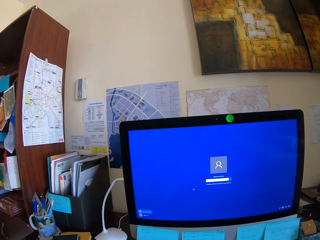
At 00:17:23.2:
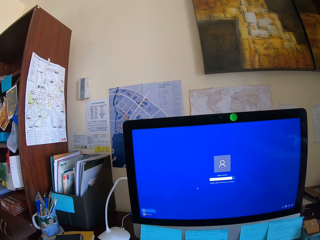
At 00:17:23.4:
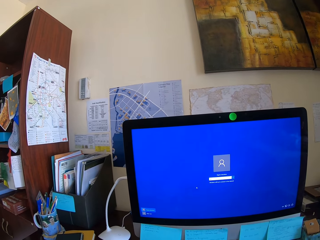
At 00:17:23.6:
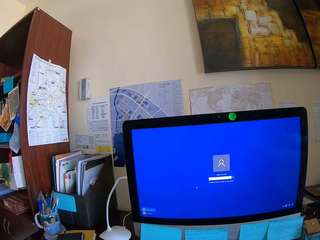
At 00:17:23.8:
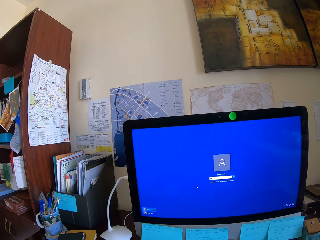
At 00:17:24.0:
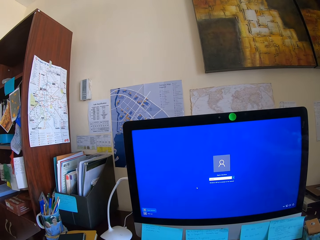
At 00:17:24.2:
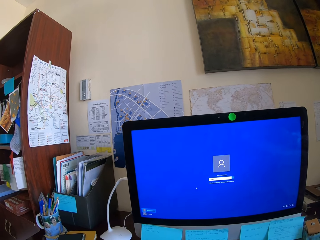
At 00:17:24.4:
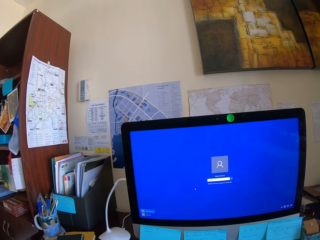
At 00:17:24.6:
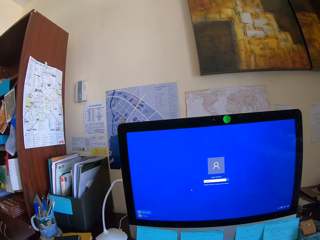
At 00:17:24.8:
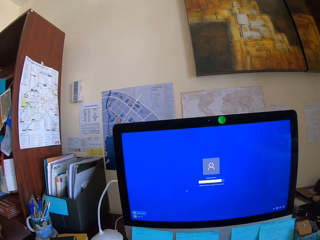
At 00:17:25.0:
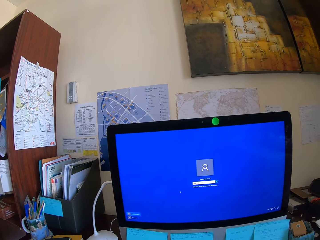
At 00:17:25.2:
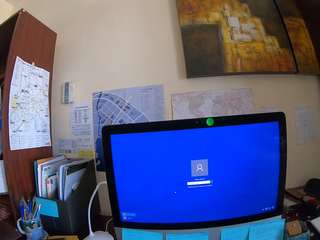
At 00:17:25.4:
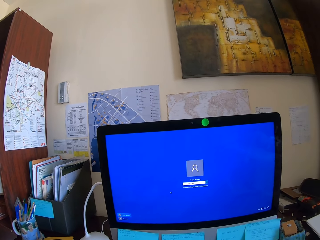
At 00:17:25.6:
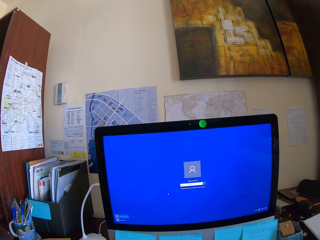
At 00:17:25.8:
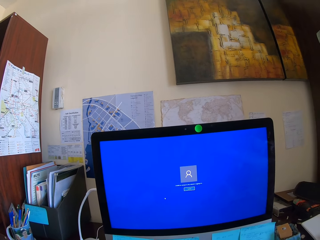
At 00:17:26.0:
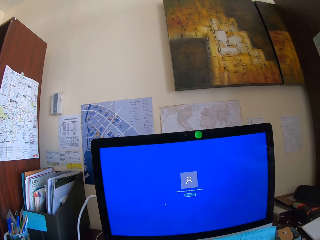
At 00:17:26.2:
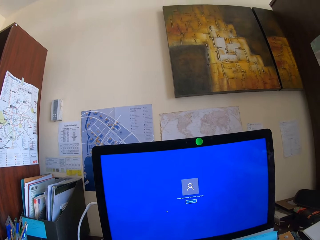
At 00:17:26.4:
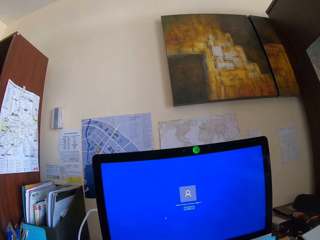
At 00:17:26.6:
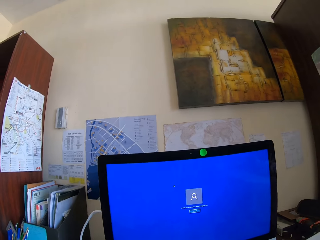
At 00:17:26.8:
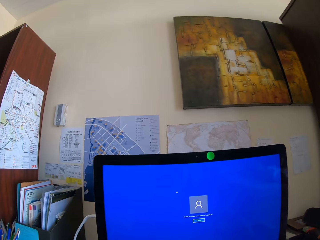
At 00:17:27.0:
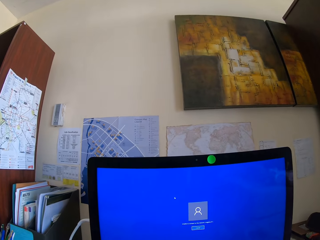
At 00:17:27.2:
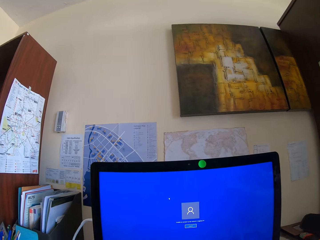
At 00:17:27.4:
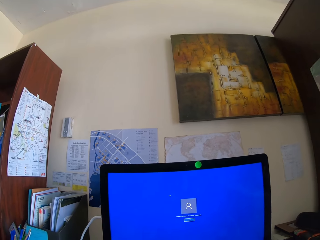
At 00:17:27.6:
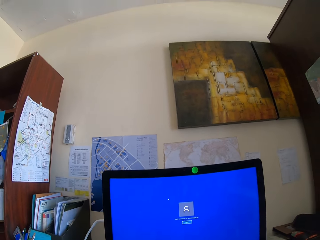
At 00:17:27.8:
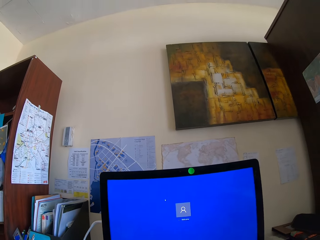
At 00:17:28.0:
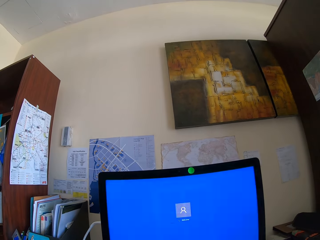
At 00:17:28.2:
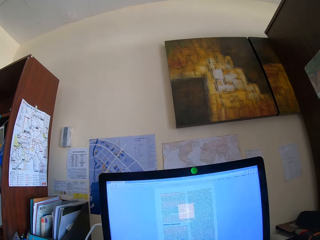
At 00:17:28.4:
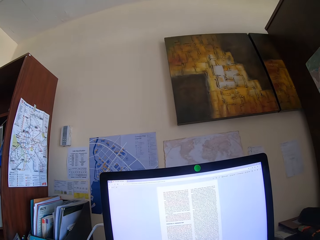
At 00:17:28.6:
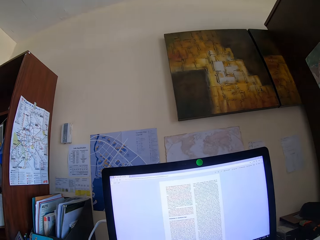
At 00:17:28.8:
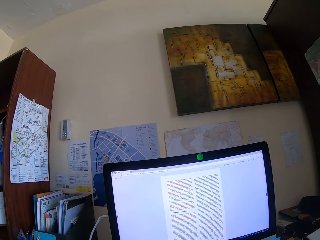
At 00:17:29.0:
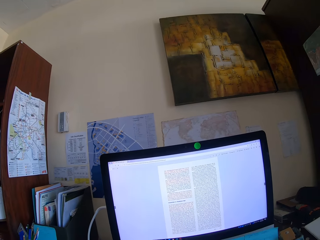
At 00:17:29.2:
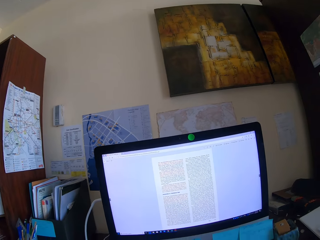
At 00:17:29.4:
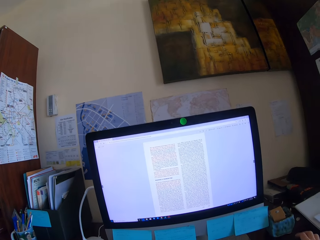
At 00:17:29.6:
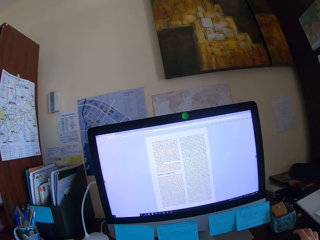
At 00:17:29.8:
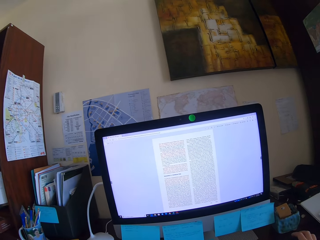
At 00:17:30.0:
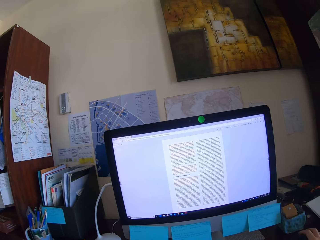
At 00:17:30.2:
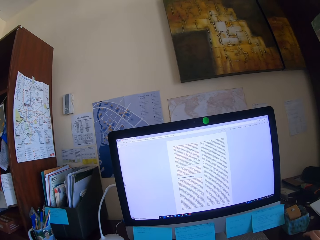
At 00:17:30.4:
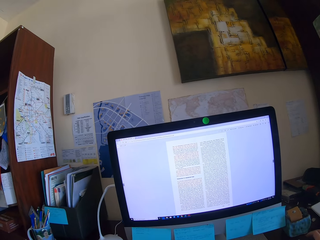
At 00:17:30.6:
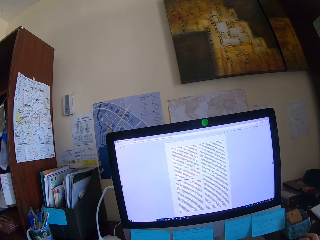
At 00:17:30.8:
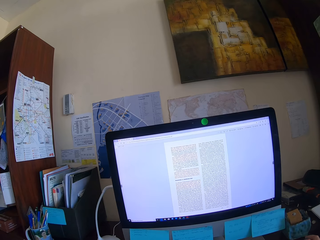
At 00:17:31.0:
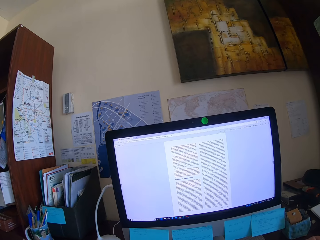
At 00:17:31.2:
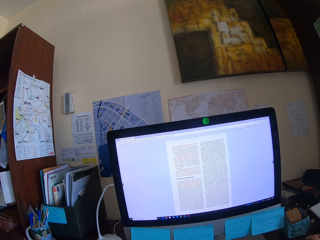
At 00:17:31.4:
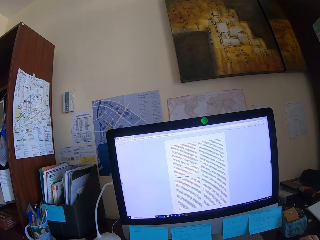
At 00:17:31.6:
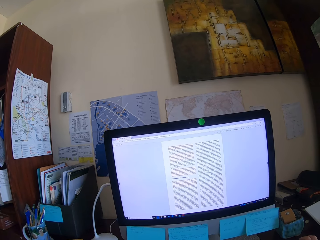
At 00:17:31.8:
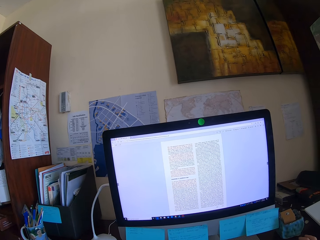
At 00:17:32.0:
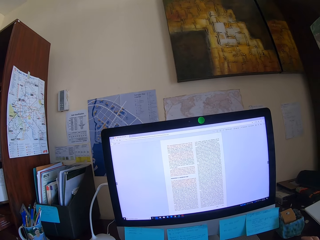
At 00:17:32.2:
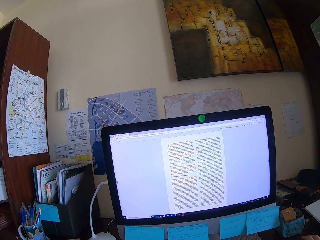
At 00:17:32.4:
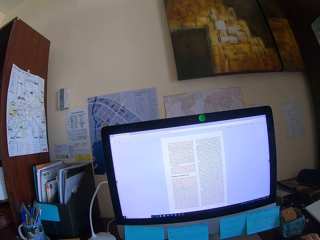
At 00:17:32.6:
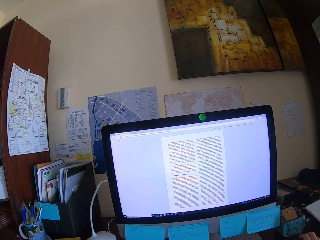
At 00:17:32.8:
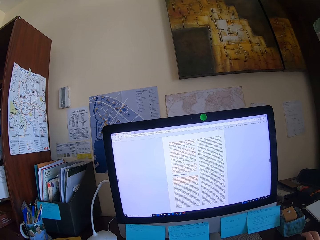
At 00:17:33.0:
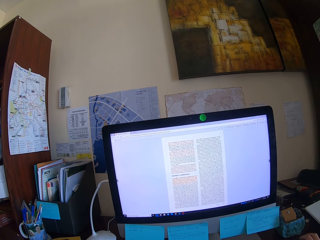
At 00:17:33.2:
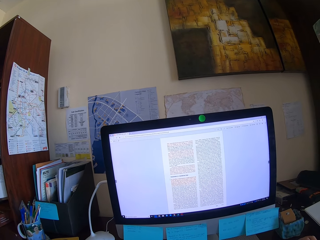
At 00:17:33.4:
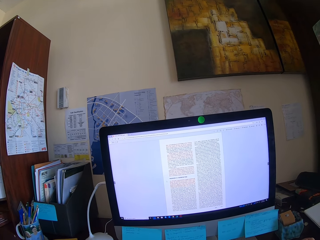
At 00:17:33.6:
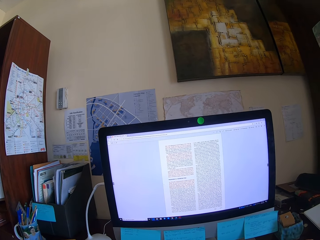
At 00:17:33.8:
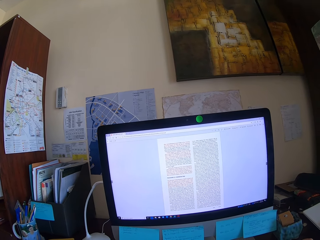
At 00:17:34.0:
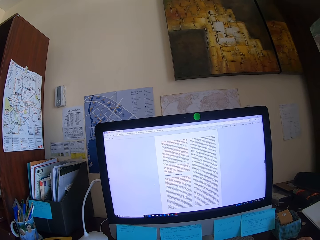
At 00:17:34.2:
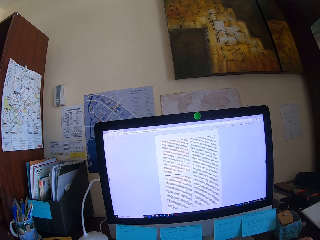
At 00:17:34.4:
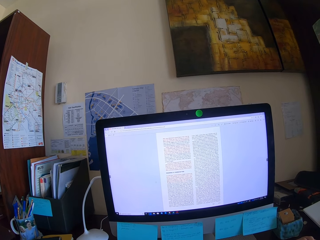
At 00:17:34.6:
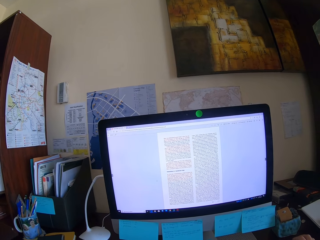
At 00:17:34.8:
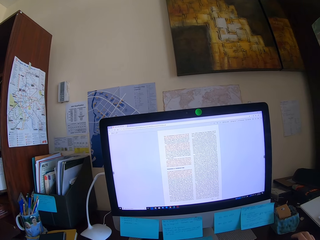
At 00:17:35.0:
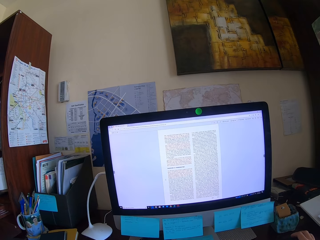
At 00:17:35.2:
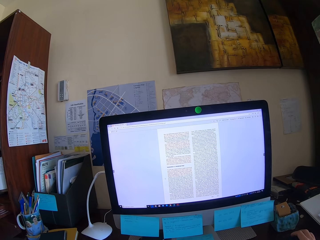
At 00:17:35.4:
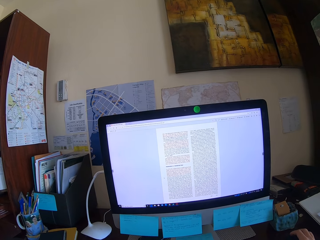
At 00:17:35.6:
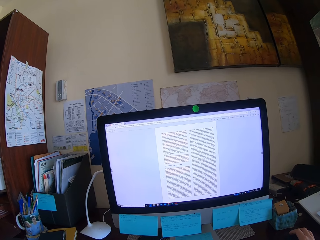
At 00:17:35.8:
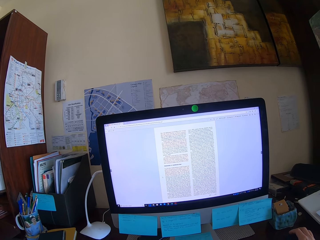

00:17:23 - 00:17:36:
The camera wearer unlocks the computer. They open the machine. They read on the machine.

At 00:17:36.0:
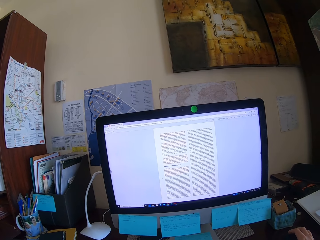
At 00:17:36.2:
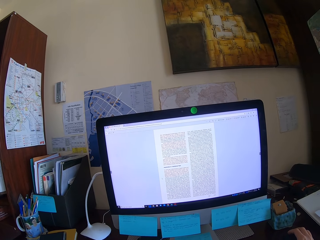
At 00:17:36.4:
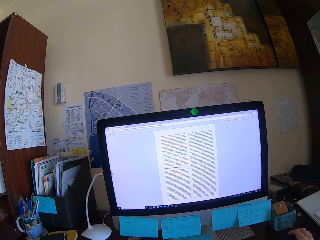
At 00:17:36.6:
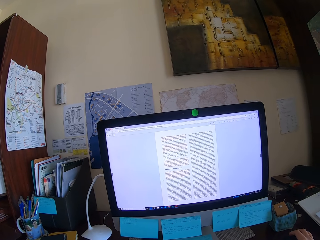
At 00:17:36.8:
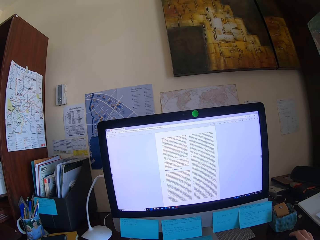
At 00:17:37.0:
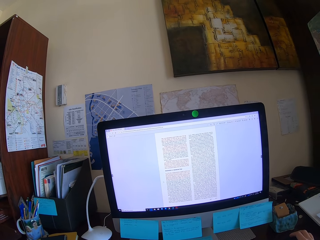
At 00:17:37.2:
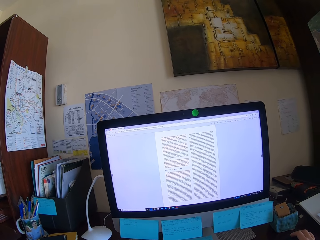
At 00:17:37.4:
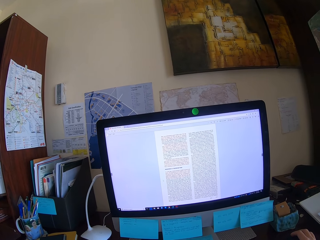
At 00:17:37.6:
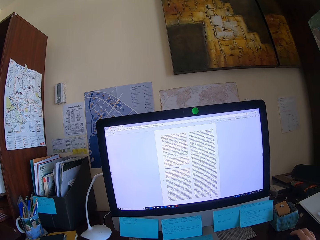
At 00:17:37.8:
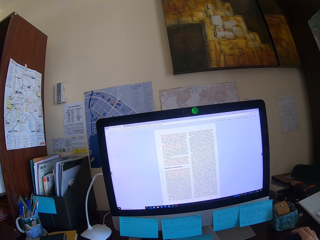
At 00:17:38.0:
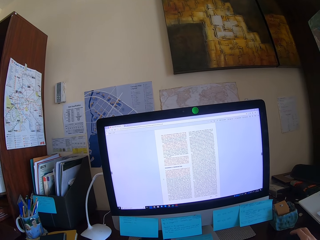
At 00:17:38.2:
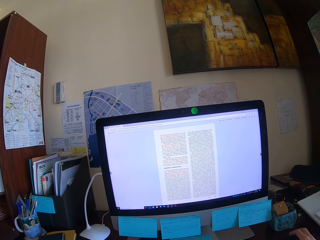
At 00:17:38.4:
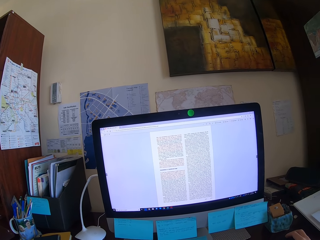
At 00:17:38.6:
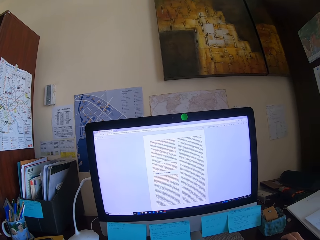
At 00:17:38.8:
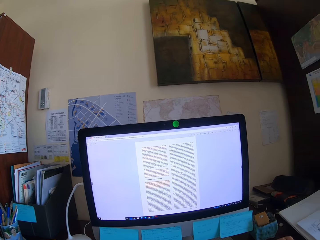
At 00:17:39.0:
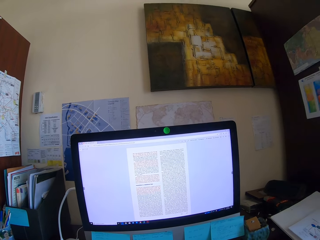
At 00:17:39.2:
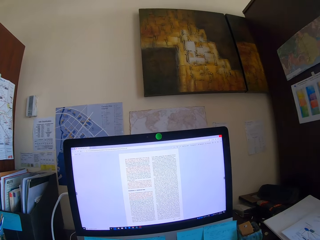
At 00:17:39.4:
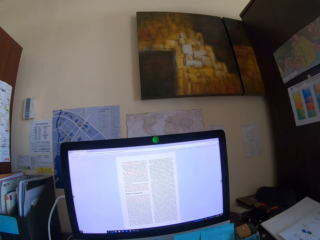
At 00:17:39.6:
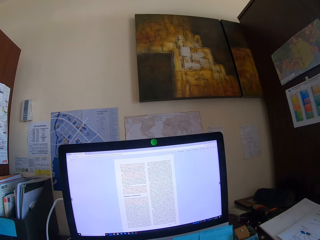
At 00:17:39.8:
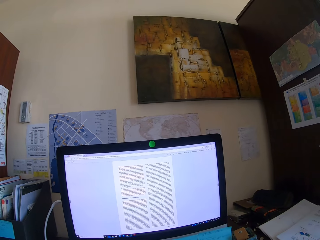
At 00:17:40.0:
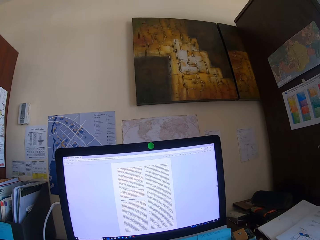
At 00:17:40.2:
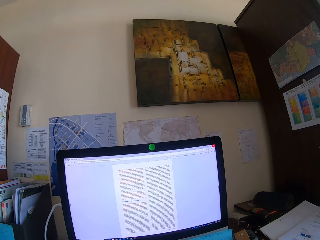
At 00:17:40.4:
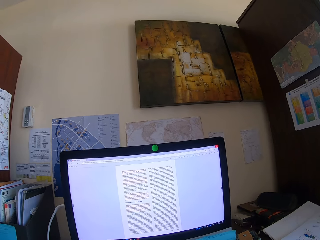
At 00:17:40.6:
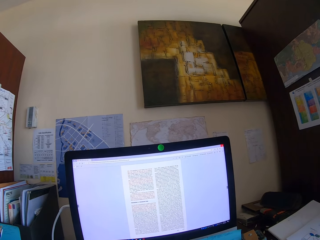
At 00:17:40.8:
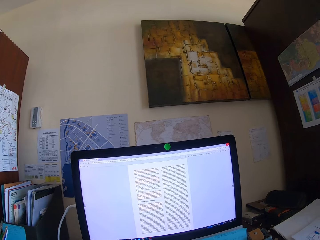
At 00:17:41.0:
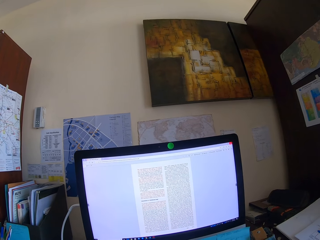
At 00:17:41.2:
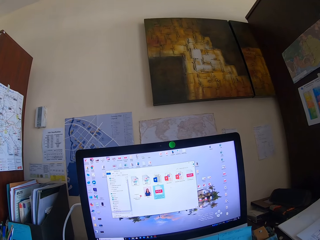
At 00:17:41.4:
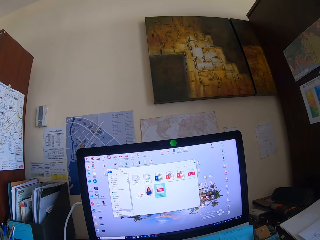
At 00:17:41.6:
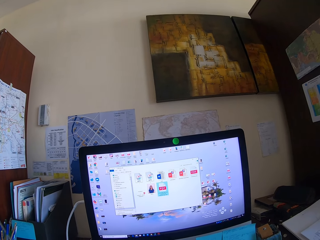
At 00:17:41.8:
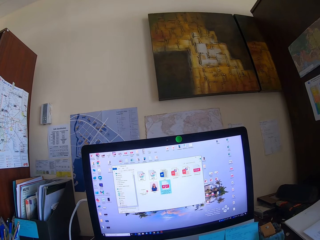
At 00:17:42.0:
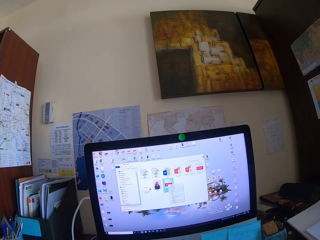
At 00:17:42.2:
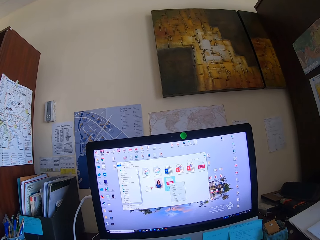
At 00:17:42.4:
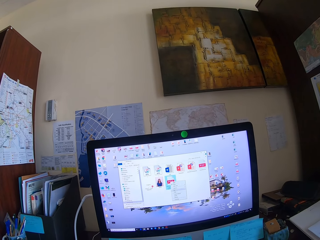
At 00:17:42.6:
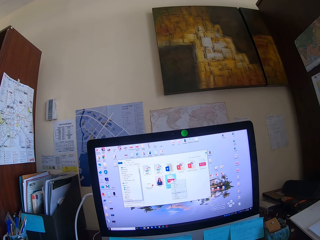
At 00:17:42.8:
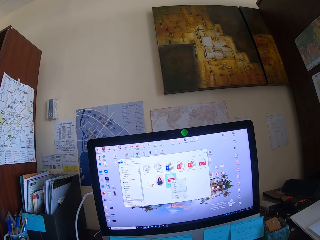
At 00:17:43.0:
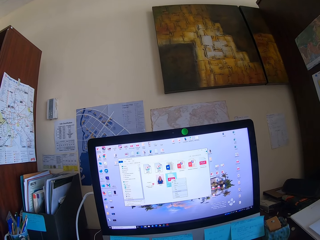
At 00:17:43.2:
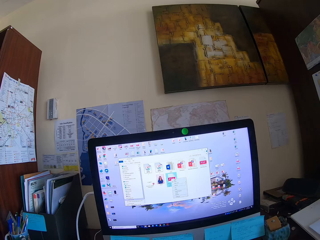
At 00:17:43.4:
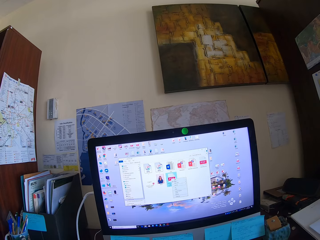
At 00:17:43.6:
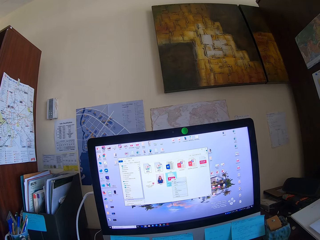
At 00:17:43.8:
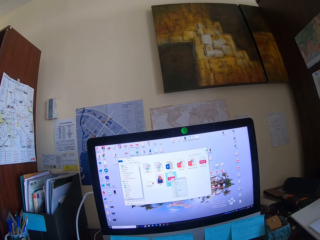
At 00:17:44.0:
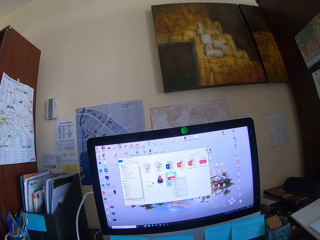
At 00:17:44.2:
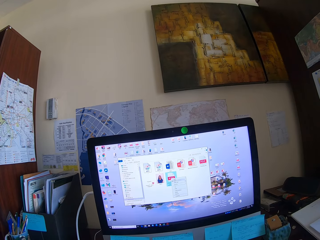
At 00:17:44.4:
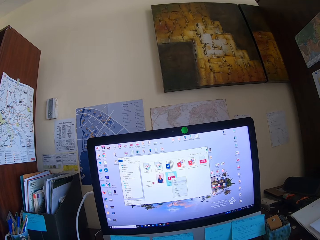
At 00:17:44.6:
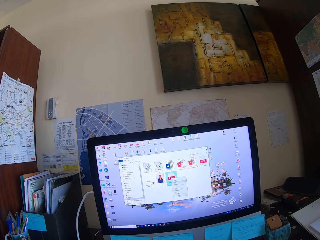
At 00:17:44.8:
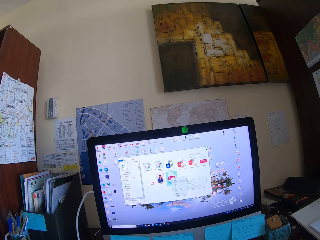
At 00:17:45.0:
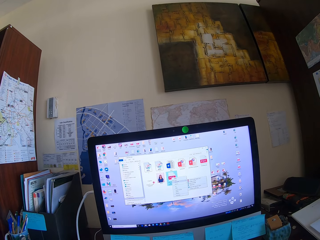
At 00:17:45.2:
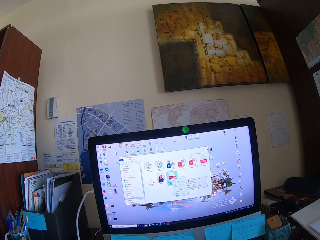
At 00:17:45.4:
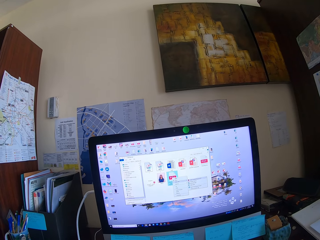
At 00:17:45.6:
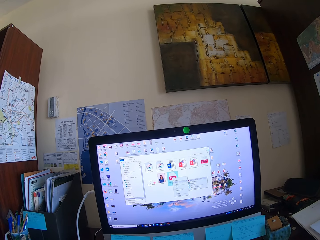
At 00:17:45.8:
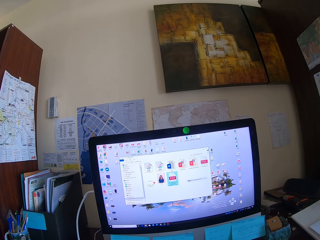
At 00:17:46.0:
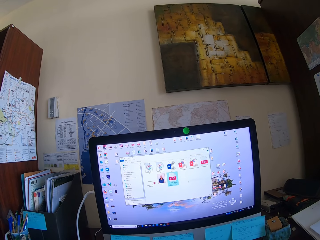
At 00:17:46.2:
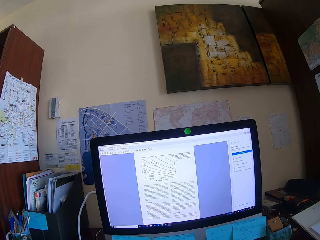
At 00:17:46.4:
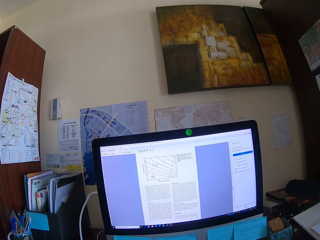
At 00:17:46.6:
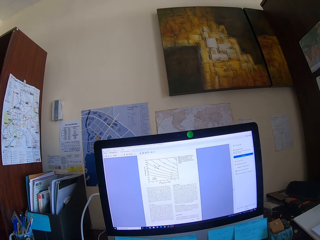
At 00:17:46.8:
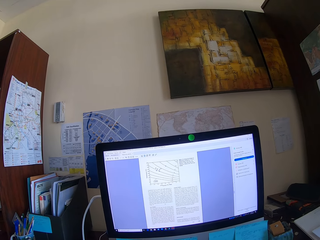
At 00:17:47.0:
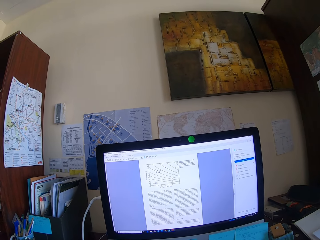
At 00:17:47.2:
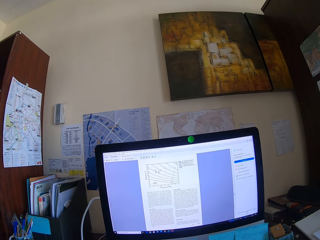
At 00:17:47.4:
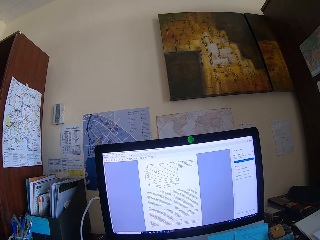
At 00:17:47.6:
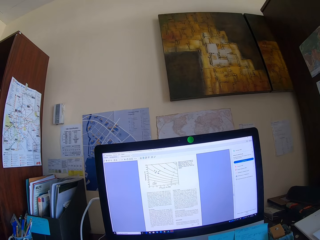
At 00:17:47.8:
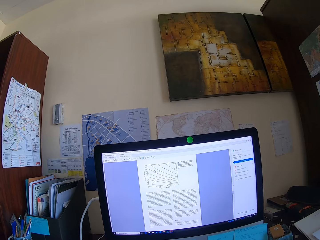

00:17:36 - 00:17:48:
The camera wearer scrolls on the machine.
